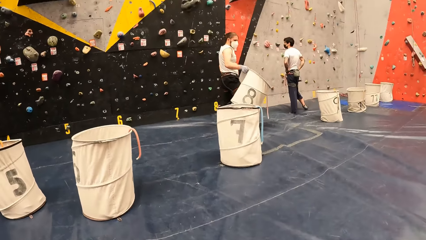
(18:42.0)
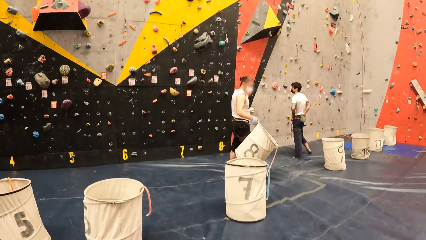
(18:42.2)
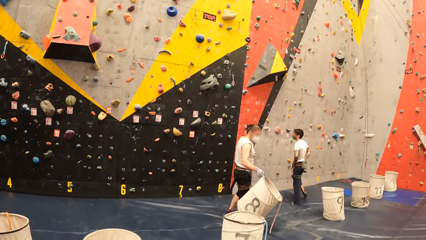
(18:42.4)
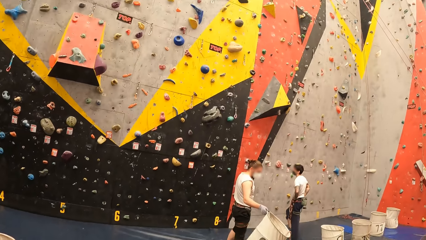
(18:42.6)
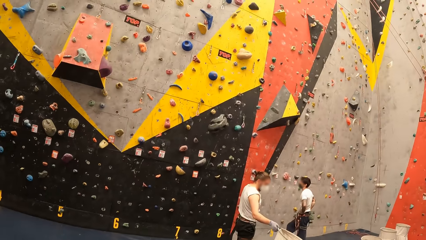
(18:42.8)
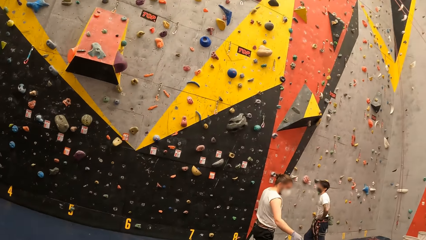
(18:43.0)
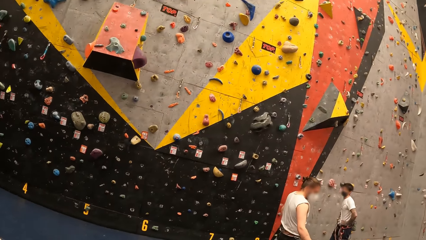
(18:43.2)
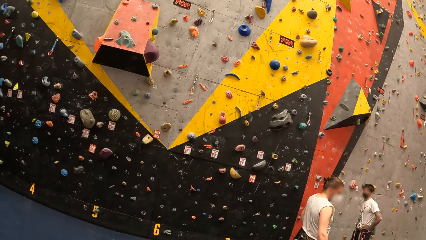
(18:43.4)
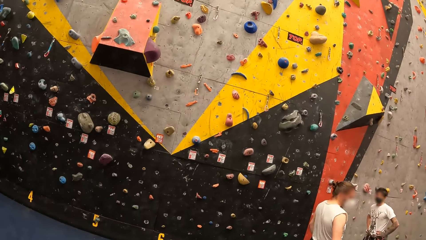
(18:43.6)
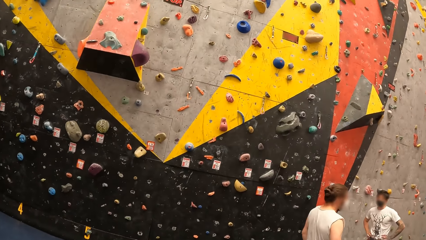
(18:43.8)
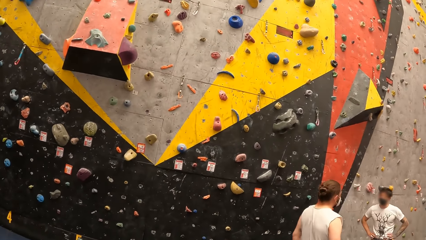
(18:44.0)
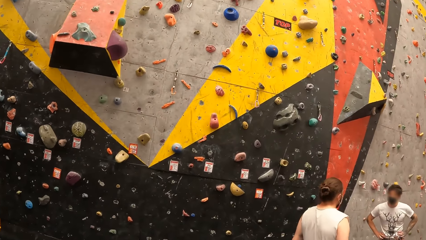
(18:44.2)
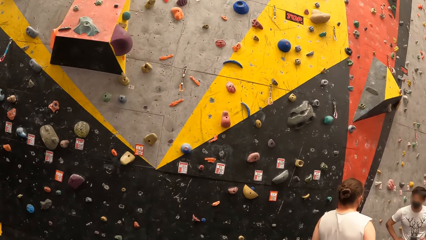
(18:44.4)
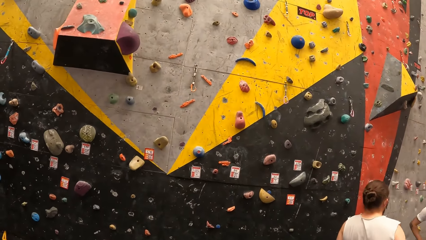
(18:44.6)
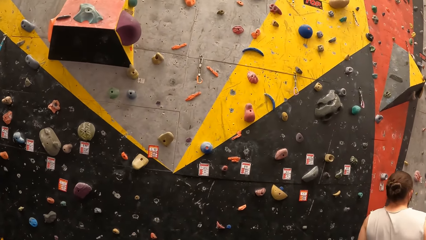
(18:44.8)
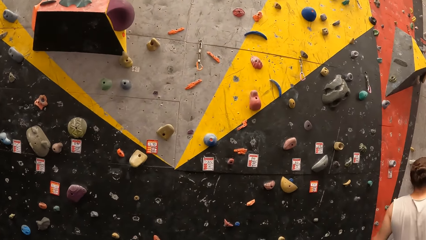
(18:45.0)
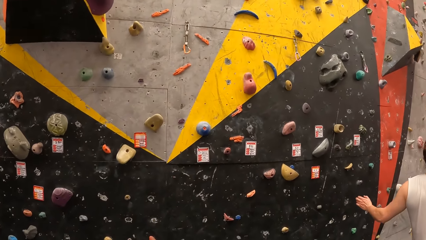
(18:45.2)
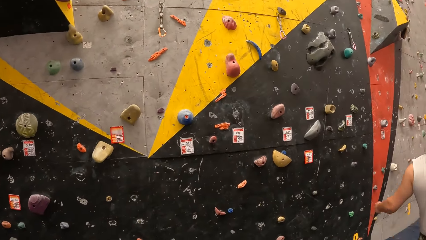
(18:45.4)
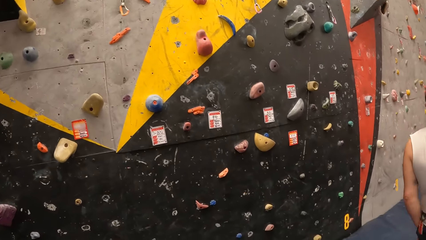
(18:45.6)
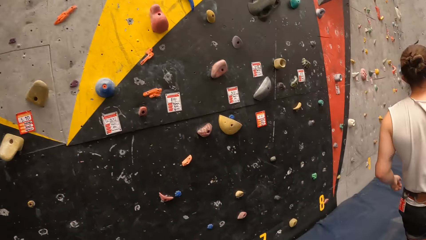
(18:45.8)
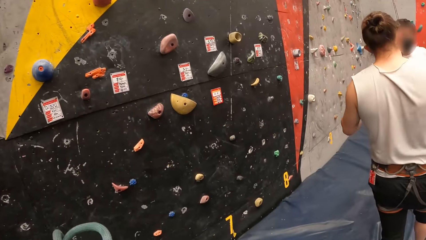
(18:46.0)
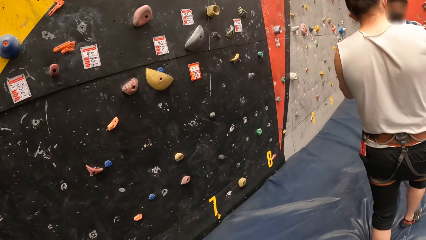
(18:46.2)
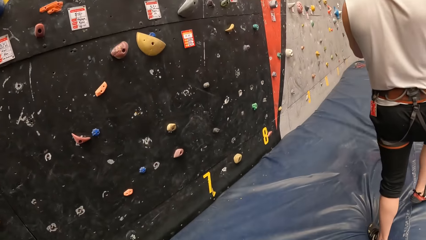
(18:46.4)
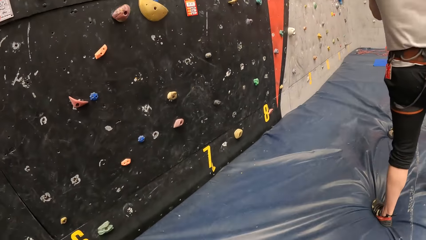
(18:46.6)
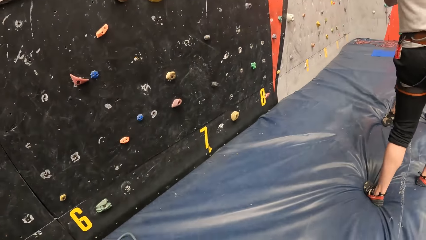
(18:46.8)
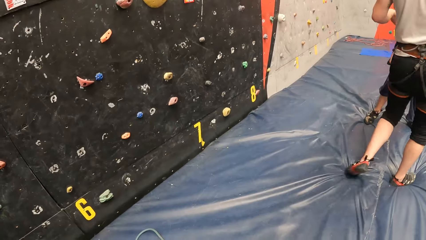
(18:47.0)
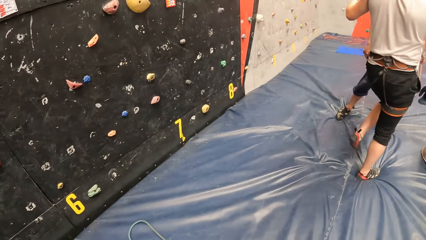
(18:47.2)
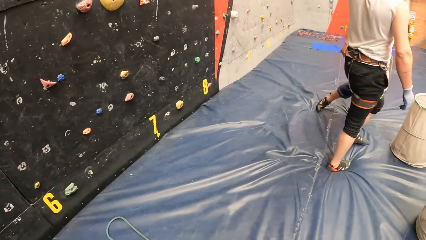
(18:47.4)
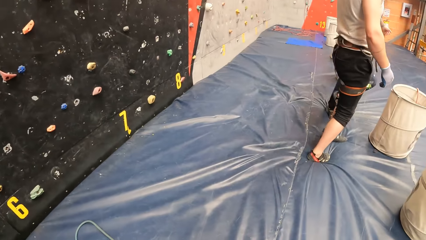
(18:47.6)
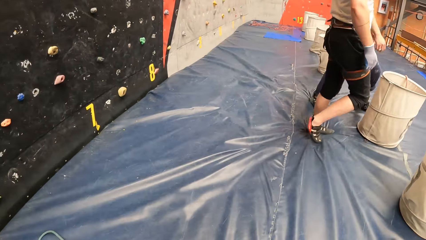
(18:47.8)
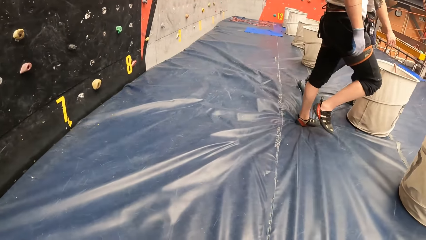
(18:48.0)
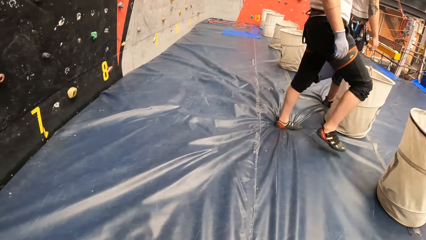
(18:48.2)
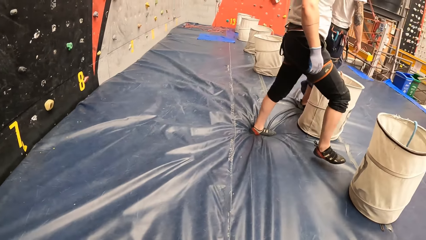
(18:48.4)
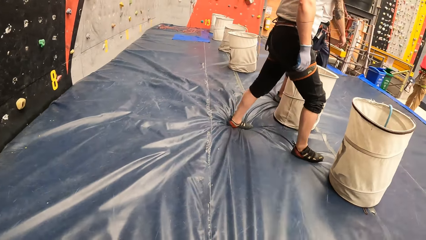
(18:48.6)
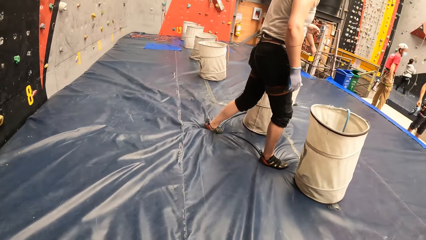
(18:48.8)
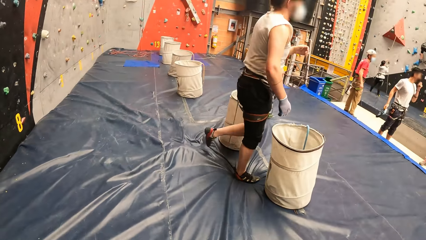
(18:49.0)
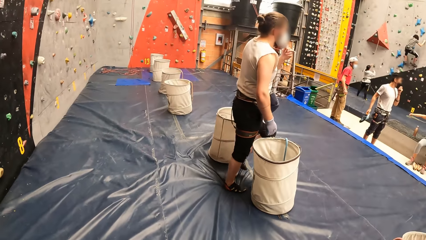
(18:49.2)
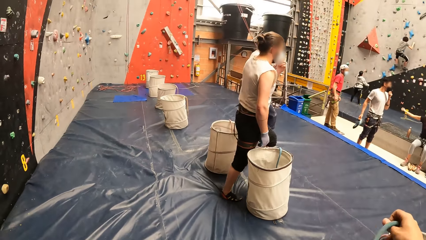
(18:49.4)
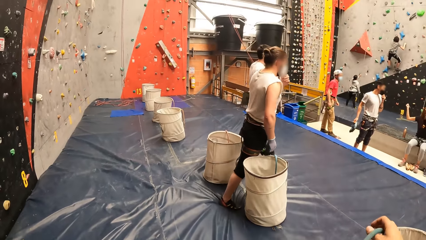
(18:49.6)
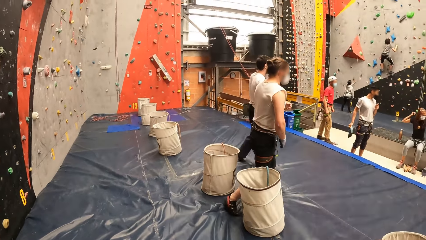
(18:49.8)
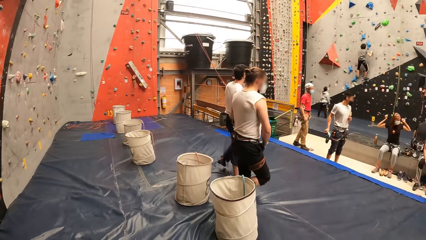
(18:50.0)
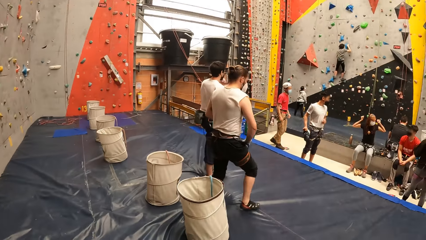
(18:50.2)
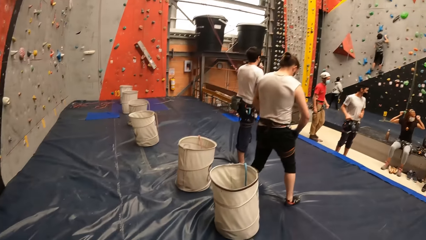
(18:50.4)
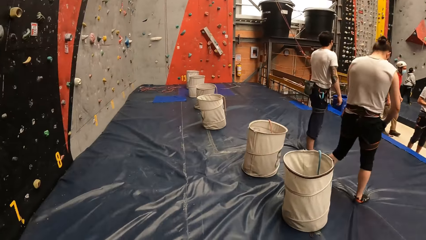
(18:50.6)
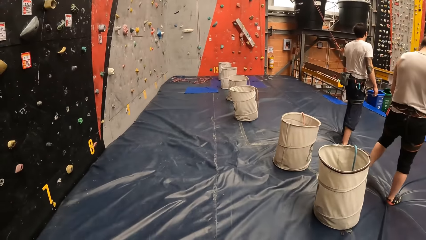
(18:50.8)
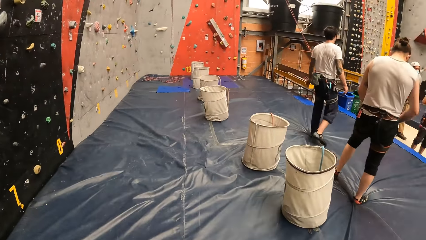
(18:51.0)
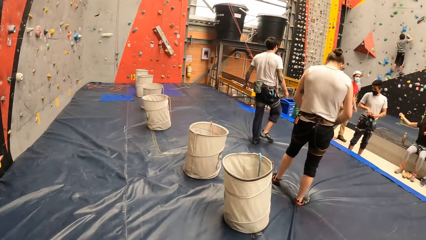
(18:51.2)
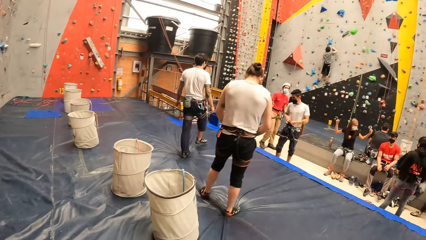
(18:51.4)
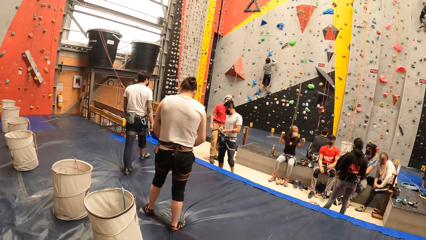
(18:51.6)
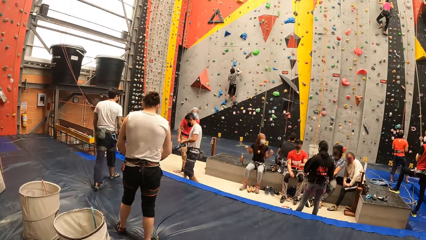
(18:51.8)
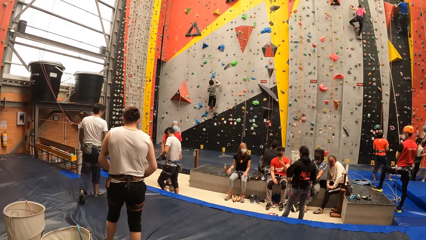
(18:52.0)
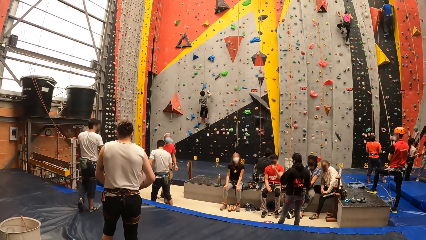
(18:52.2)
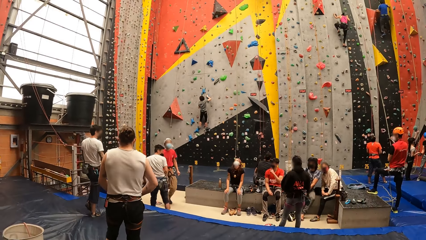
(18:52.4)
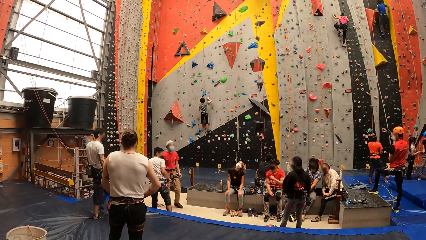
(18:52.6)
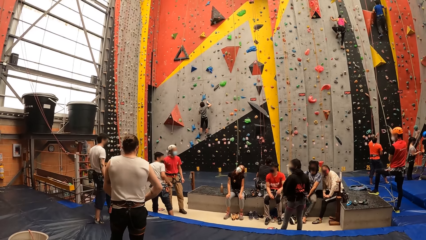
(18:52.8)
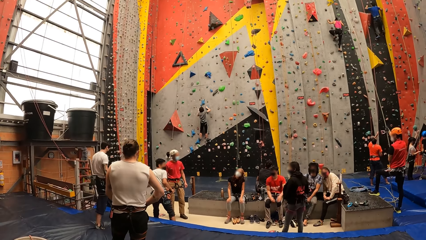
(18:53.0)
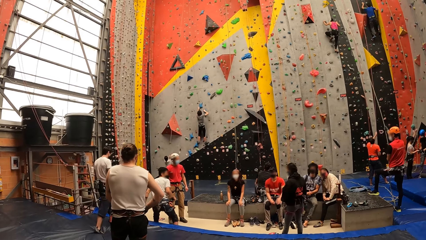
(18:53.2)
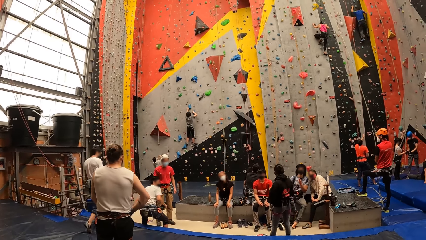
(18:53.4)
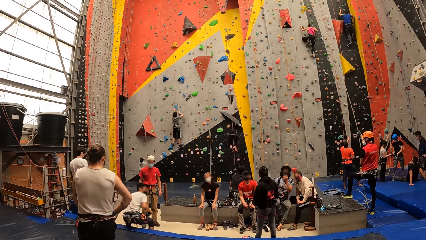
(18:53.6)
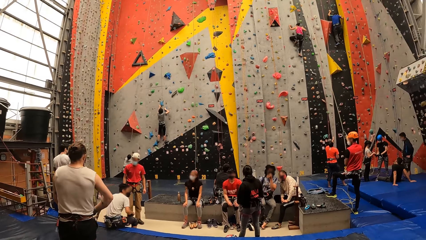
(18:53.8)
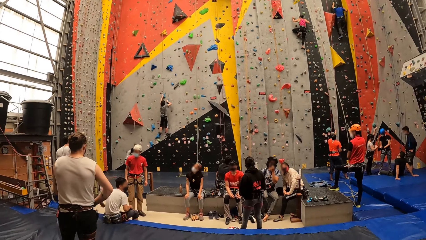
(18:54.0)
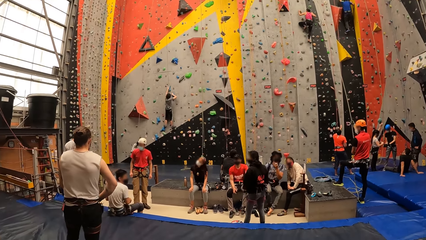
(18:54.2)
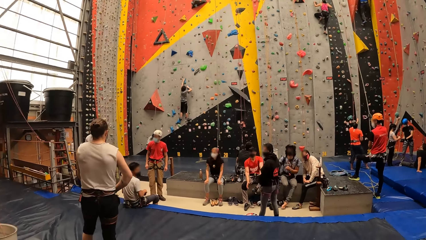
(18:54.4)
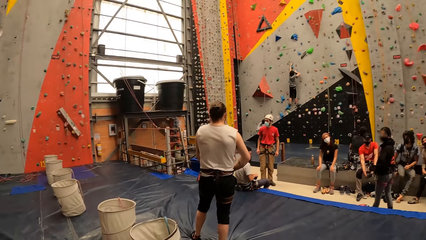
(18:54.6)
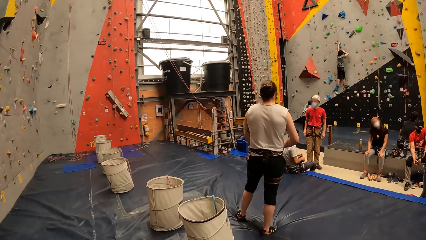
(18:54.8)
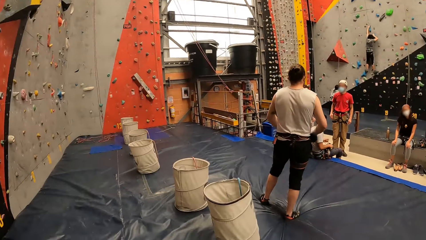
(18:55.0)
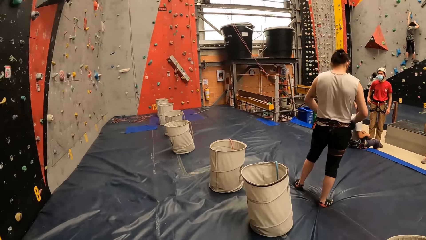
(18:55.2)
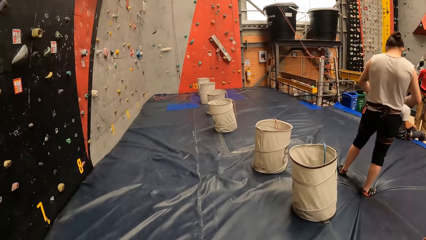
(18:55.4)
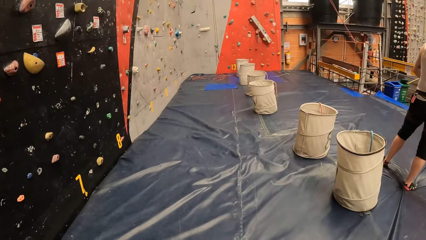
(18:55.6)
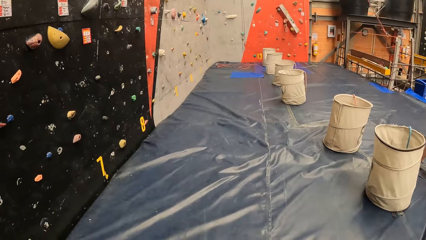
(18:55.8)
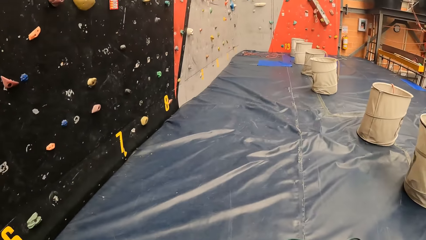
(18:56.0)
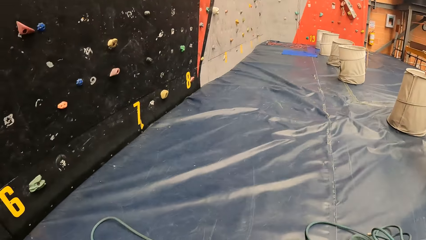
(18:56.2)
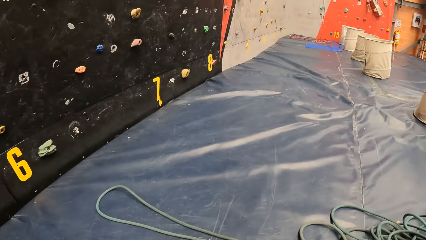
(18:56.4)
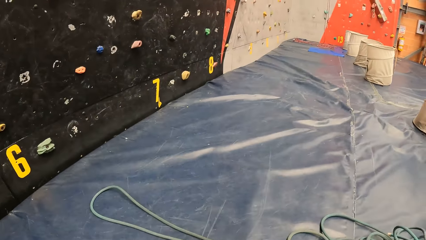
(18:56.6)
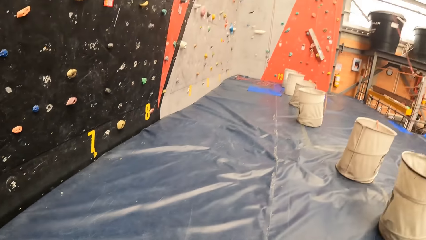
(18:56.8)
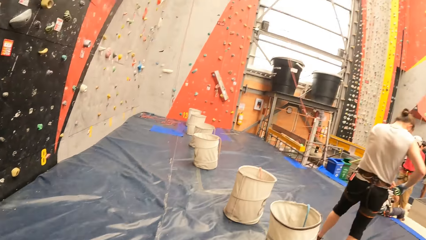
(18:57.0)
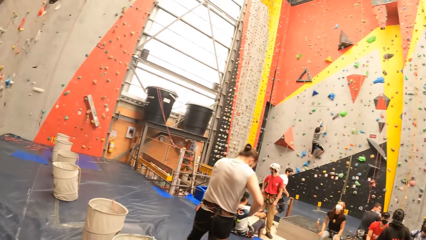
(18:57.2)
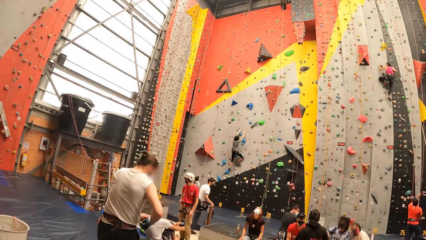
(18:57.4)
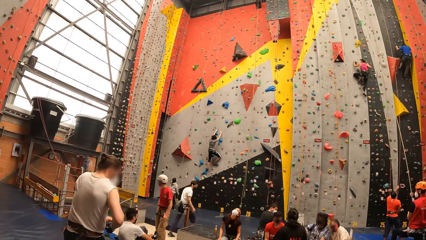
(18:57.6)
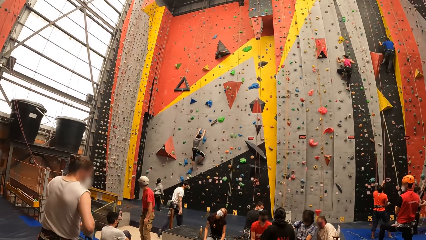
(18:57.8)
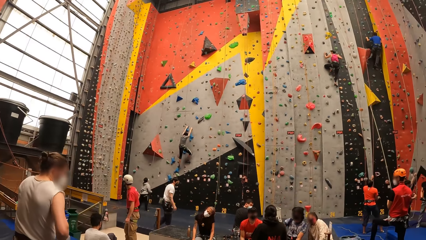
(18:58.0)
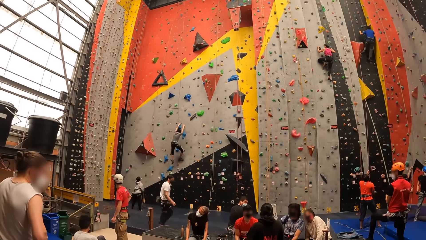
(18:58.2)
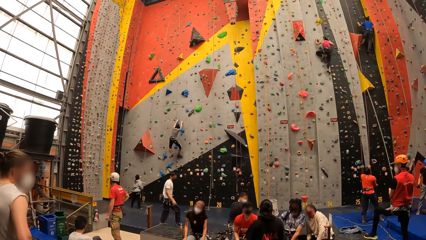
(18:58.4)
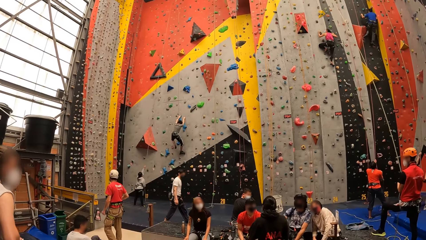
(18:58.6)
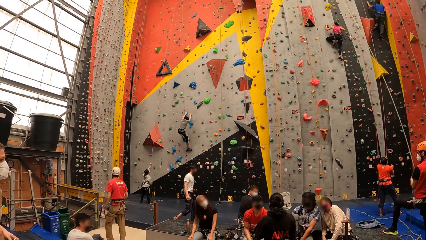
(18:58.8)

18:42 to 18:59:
The camera wearer walks around the room. A man walks in the room. Another man walks in the room. The camera wearer looks around.
